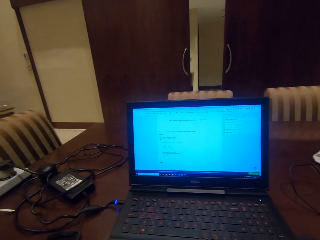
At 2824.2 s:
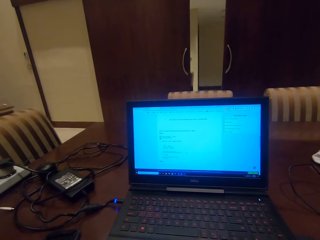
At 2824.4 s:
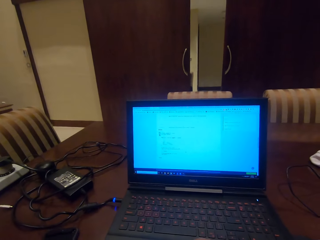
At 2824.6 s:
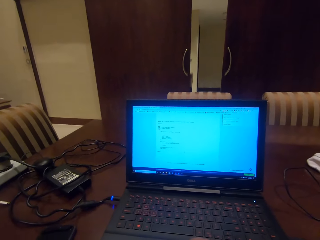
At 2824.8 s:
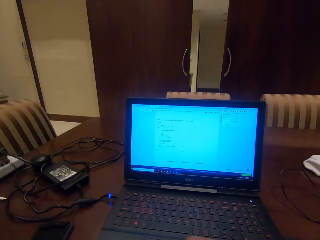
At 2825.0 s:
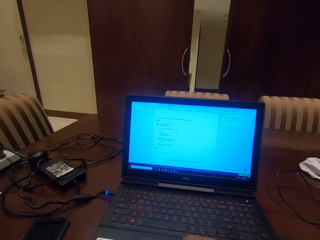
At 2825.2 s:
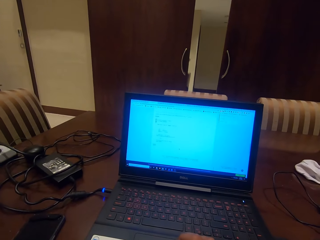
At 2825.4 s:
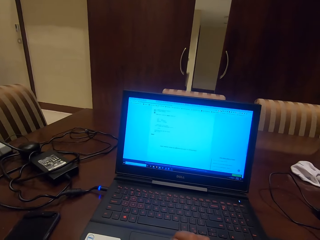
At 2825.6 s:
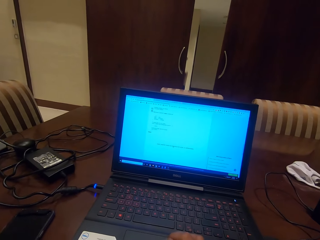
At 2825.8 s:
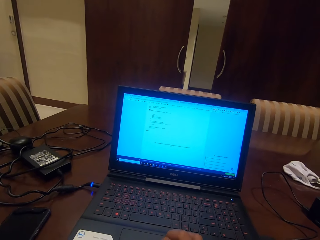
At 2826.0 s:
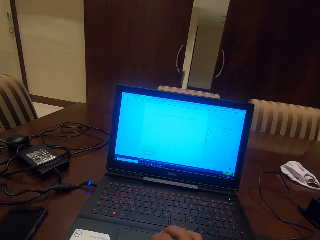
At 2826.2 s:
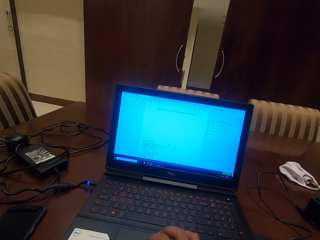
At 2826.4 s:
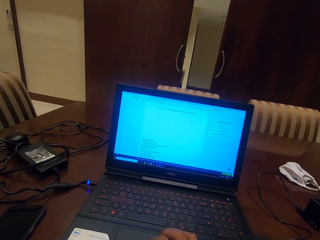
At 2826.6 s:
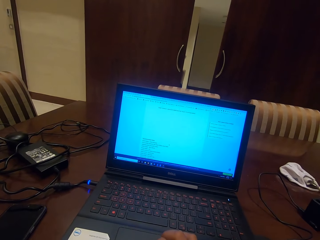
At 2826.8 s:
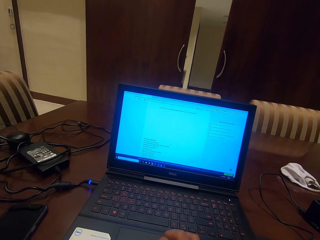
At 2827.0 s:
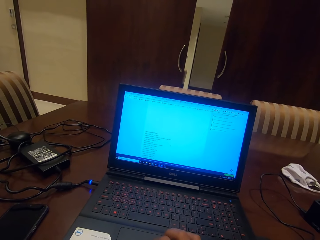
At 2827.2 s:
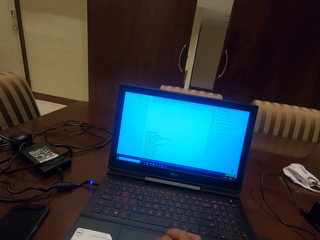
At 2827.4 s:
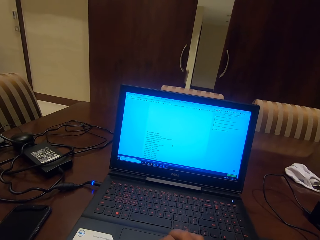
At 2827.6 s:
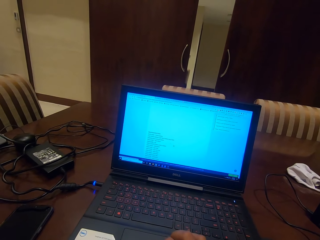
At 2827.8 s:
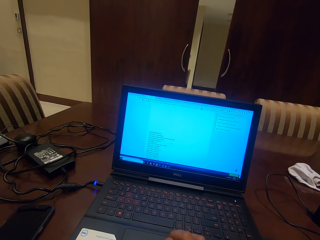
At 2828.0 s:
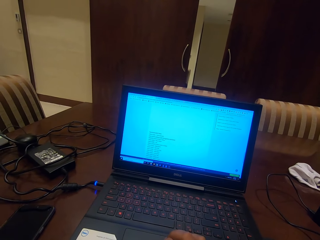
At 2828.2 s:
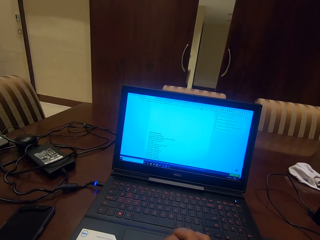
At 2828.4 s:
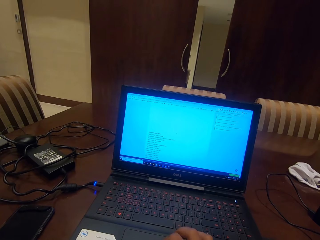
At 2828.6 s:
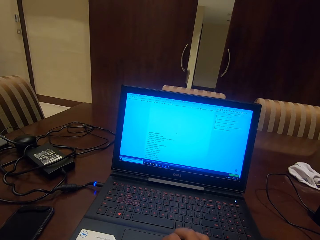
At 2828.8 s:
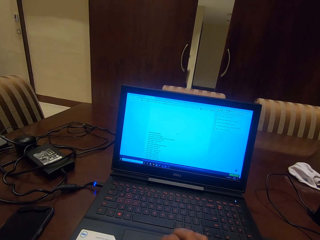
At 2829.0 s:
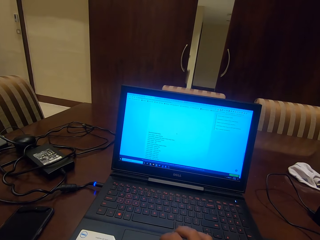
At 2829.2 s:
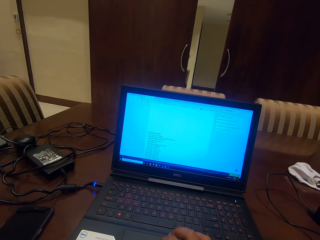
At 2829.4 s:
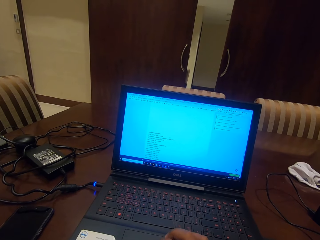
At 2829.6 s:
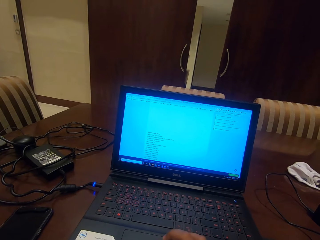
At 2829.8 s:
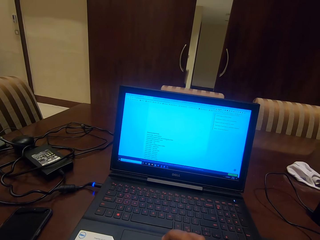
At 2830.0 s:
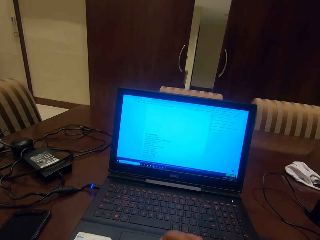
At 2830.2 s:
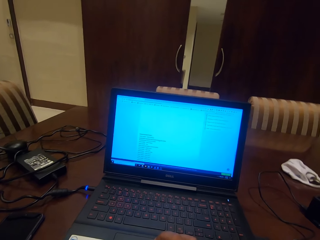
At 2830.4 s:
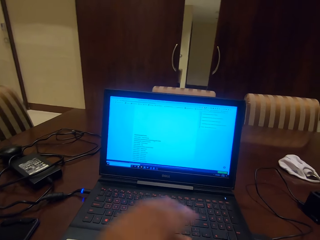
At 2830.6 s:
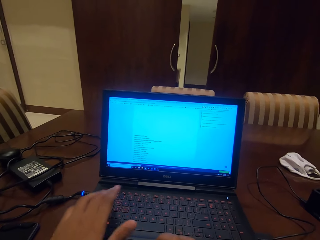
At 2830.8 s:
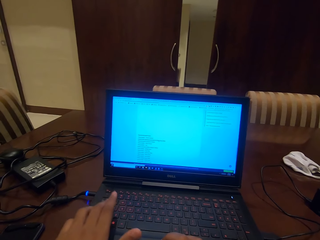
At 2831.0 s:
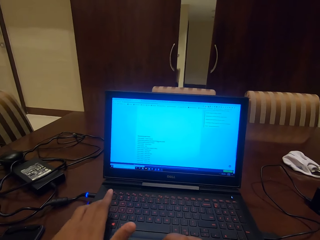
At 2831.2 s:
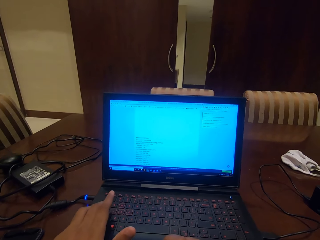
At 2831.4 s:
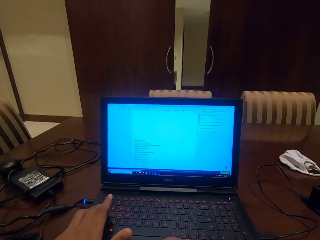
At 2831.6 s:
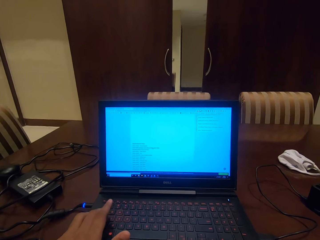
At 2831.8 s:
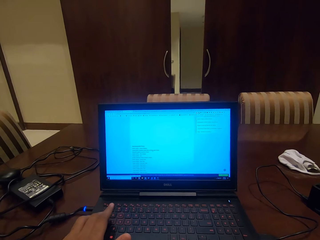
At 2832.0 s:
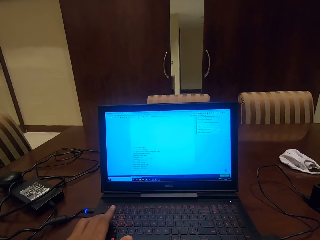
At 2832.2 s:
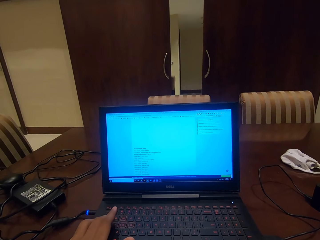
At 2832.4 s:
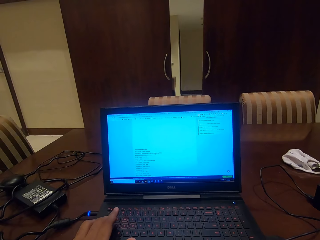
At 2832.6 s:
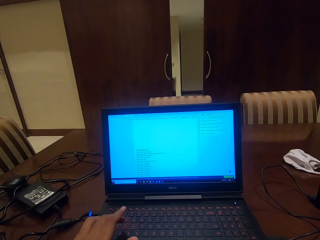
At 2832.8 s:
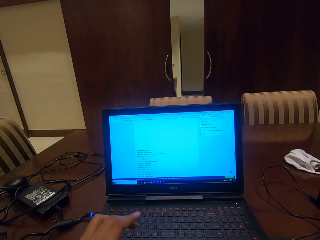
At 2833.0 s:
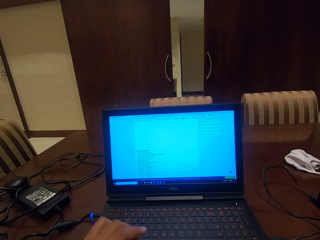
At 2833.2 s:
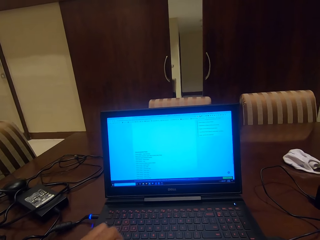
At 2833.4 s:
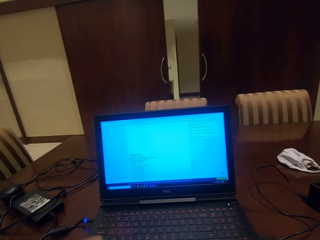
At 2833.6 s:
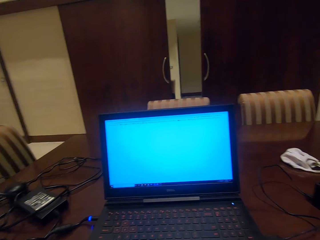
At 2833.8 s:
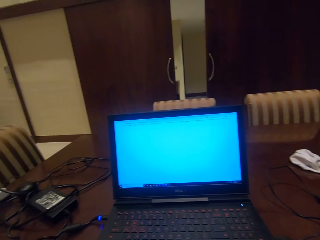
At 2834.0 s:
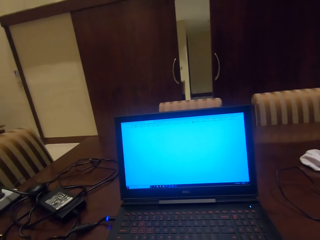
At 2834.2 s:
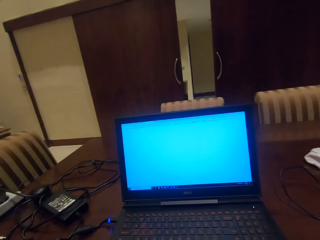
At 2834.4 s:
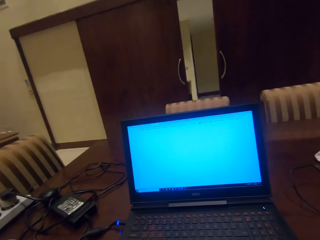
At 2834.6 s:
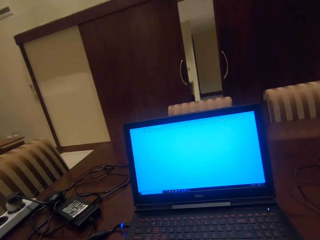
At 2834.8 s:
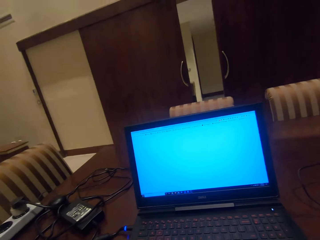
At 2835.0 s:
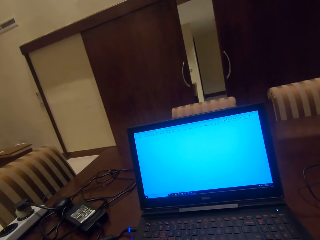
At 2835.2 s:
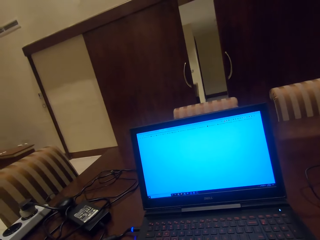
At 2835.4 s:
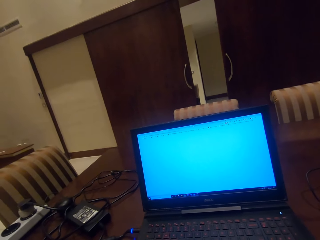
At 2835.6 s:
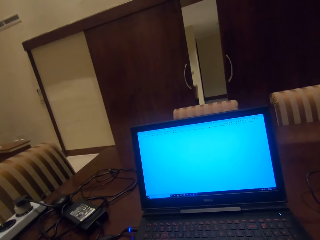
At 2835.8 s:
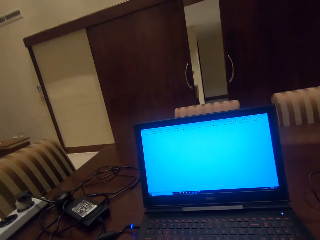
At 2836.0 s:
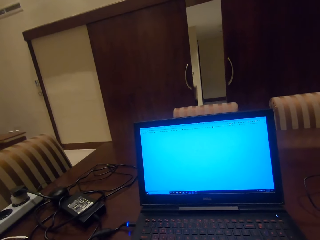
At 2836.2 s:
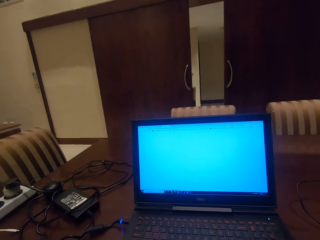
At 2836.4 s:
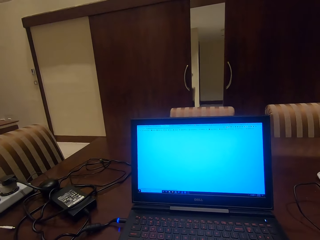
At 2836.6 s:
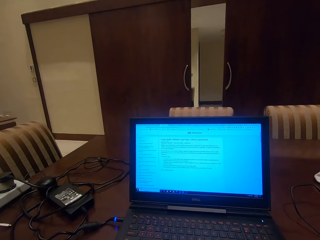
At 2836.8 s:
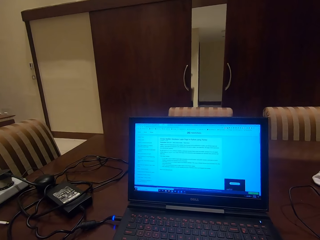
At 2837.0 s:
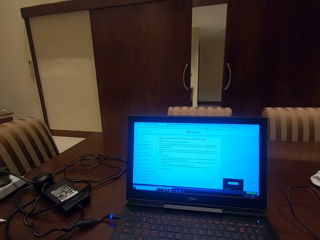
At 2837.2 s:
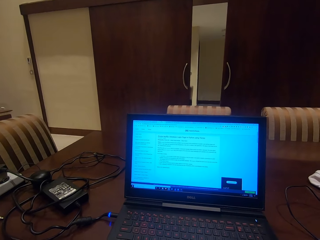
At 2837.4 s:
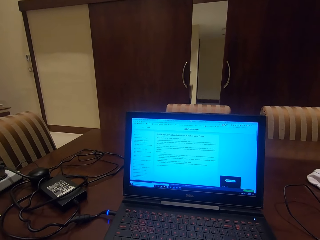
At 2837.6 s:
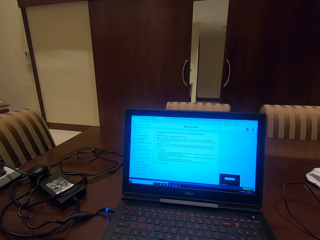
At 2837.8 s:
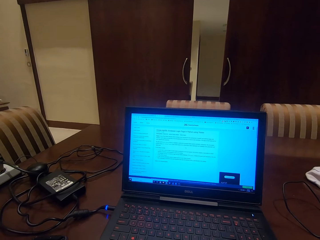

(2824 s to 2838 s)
The camera wearer looks at the laptop. They operate the laptop. They touch keys on the laptop with the left hand. They release the left hand from the keyboard. They look at the laptop.

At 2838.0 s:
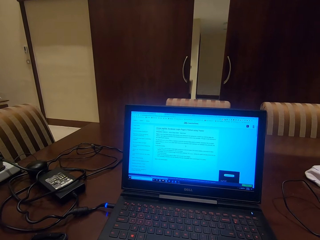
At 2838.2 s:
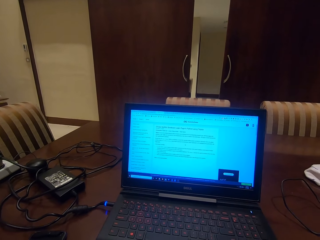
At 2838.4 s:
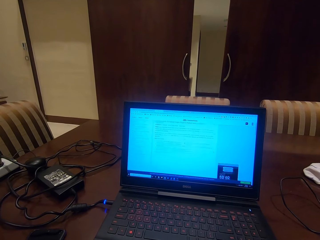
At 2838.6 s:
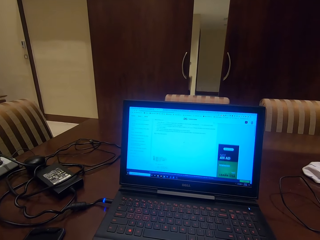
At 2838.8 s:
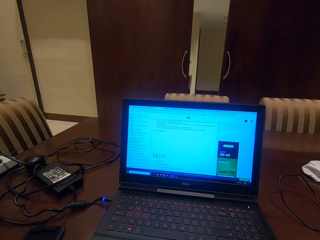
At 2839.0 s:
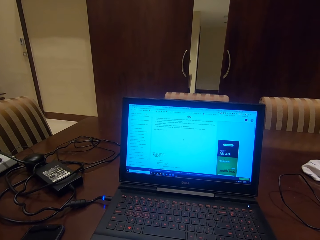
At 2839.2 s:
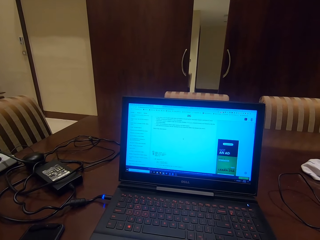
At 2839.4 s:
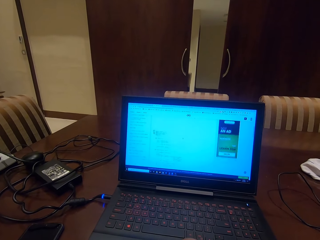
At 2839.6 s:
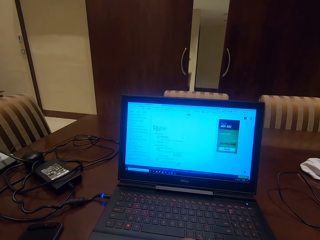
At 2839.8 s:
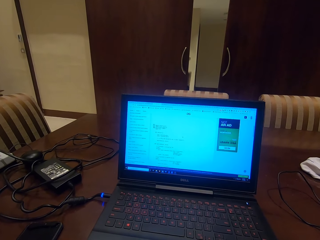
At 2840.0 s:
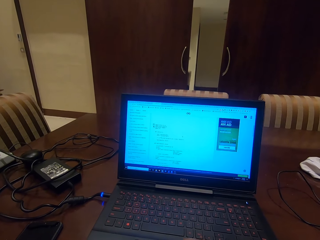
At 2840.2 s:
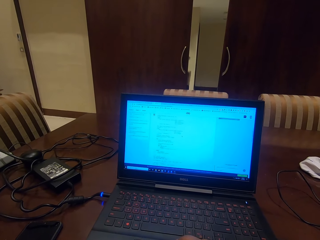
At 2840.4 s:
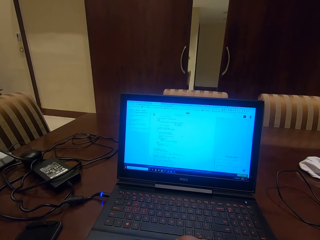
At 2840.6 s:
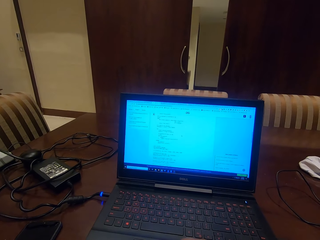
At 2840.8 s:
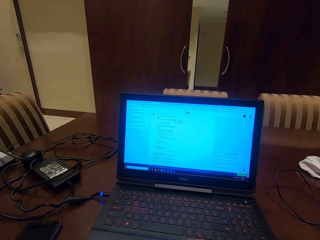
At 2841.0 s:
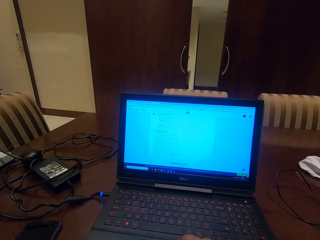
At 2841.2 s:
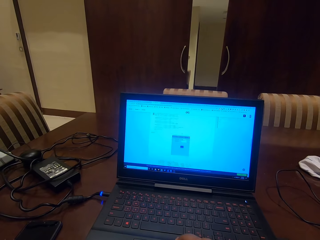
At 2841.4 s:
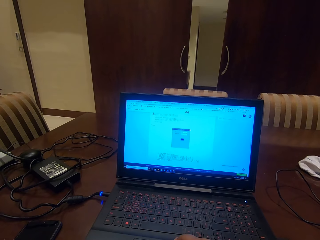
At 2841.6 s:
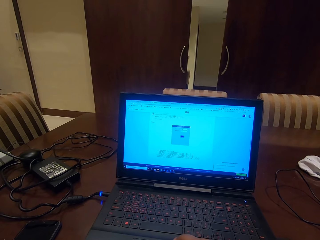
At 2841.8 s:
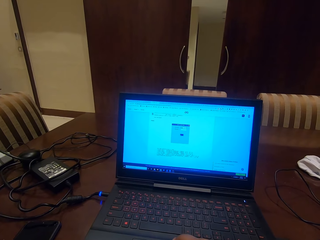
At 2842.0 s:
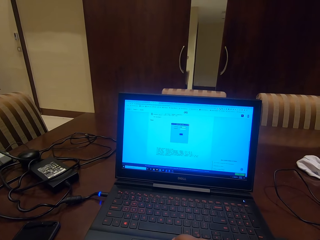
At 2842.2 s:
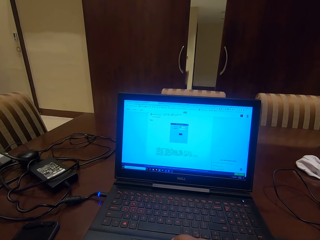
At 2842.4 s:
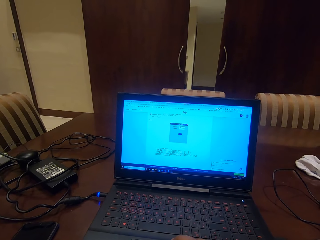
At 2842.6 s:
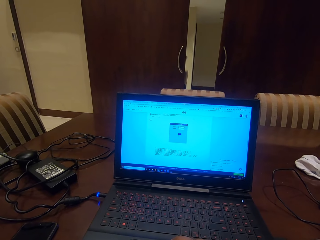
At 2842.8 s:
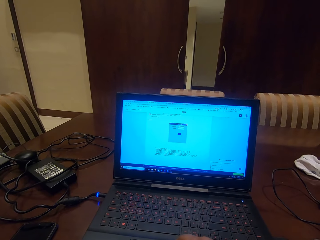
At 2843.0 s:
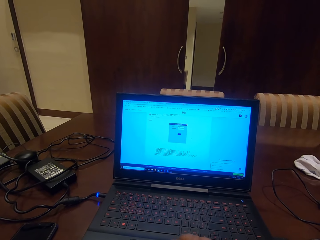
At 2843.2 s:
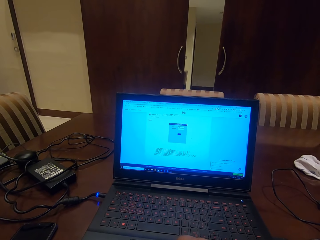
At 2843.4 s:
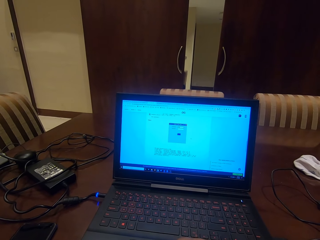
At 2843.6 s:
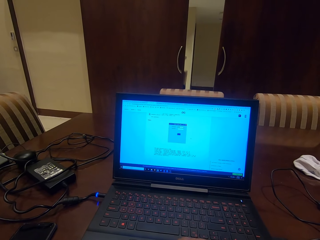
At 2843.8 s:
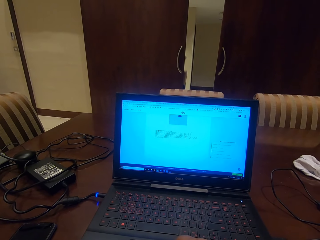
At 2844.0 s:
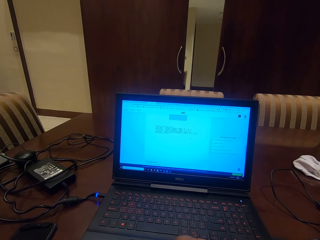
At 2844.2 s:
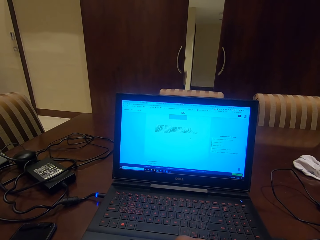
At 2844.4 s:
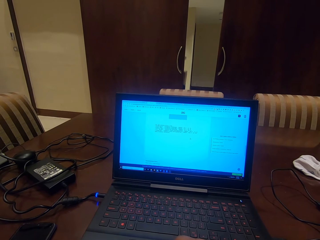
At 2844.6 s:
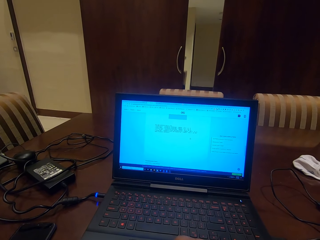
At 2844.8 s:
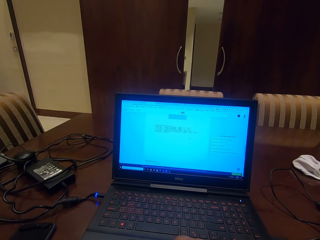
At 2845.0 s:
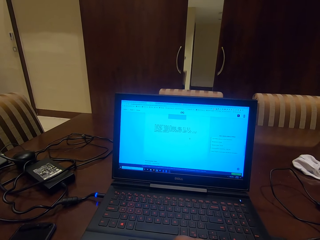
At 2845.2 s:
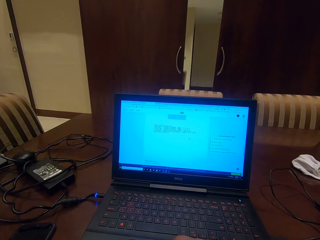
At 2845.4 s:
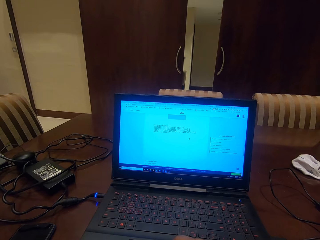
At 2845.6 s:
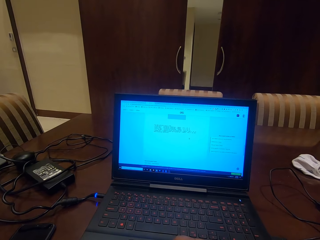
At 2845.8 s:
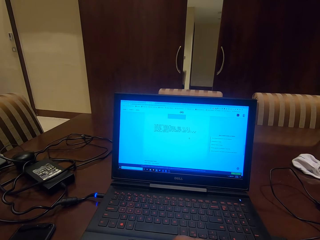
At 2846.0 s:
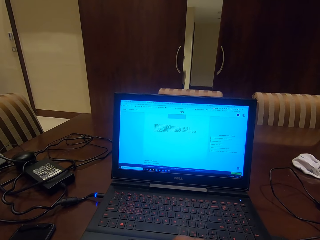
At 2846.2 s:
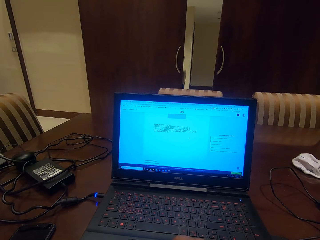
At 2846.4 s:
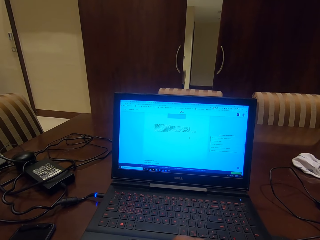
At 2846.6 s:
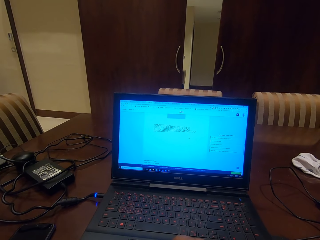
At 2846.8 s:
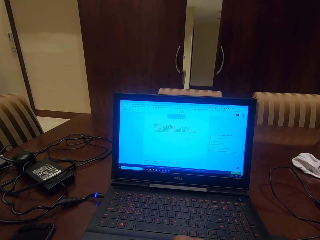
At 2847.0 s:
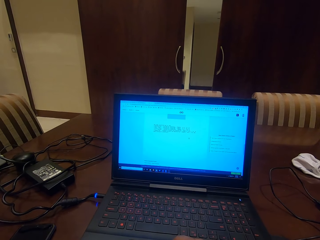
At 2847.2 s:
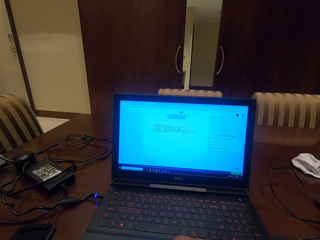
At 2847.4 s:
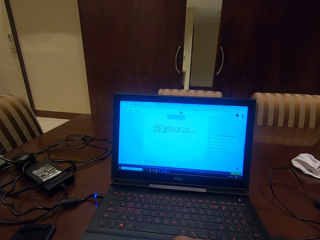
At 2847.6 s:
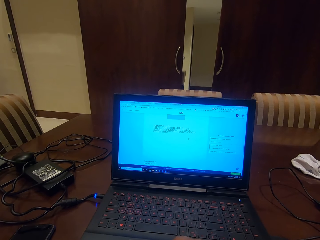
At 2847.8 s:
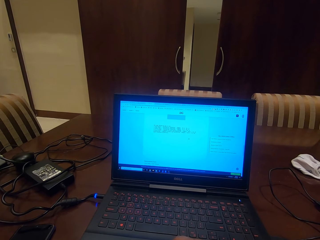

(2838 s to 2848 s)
The camera wearer operates the laptop. They scroll a mouse pad on the laptop.
